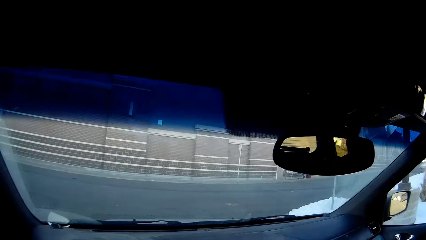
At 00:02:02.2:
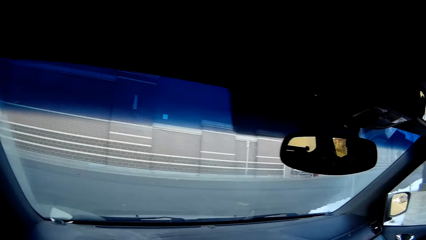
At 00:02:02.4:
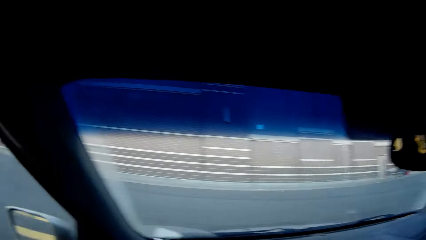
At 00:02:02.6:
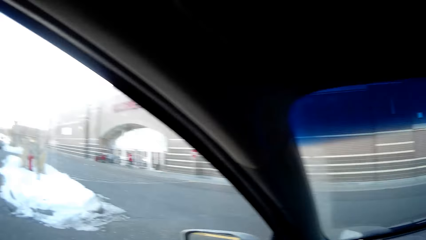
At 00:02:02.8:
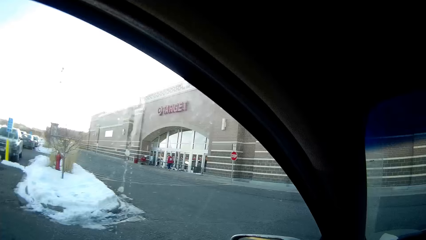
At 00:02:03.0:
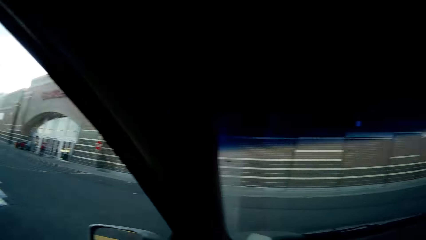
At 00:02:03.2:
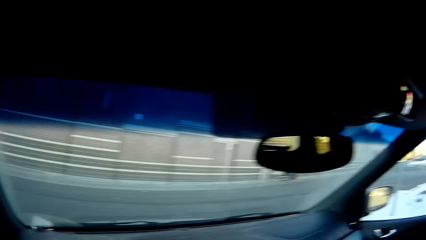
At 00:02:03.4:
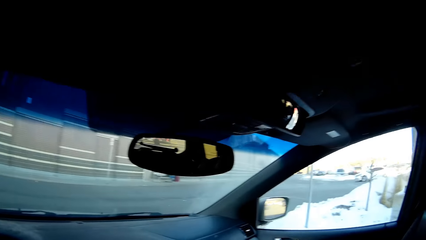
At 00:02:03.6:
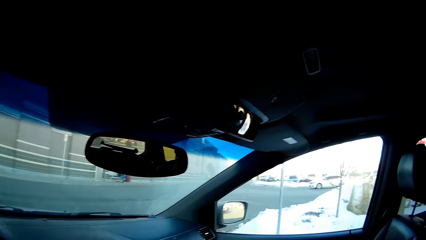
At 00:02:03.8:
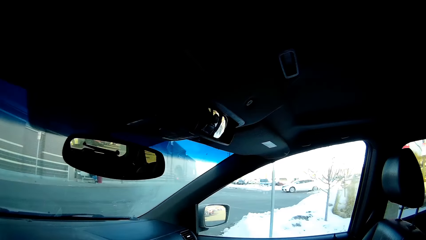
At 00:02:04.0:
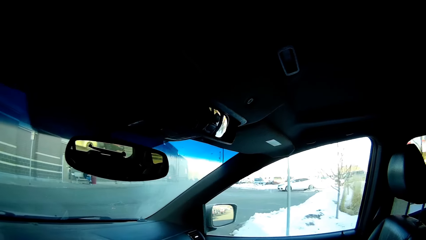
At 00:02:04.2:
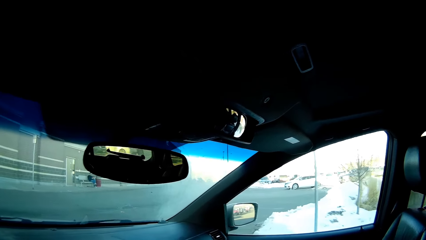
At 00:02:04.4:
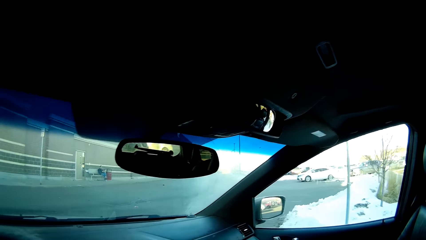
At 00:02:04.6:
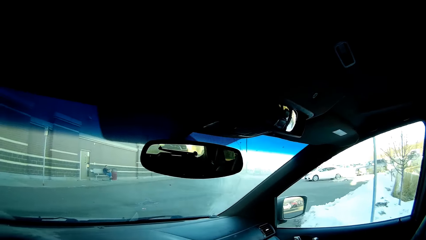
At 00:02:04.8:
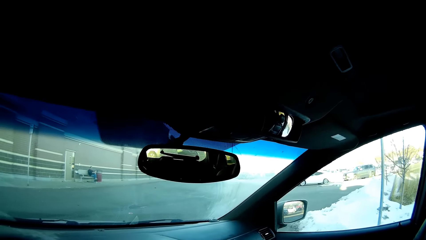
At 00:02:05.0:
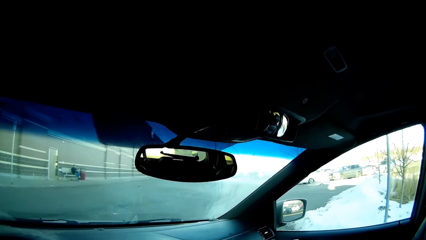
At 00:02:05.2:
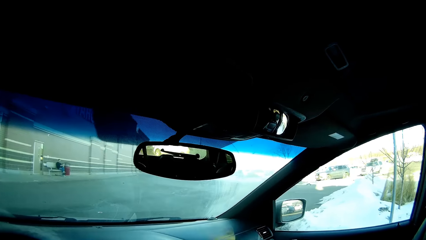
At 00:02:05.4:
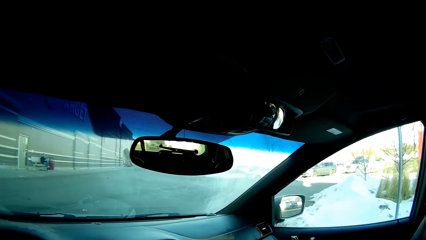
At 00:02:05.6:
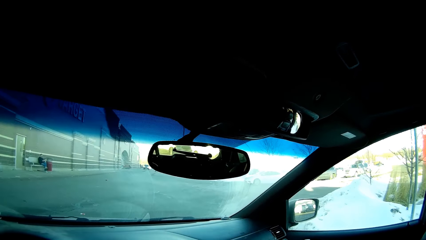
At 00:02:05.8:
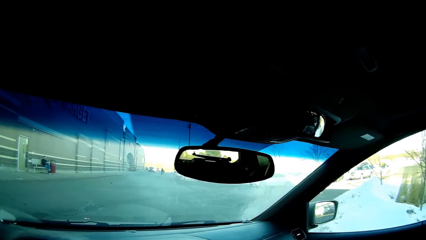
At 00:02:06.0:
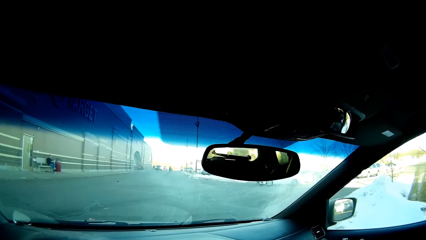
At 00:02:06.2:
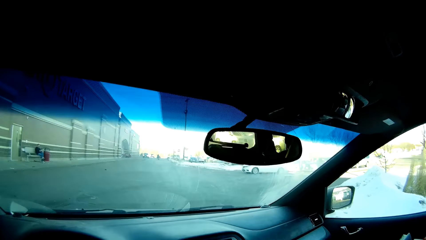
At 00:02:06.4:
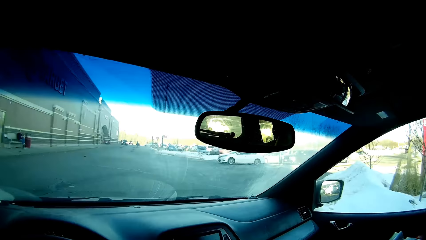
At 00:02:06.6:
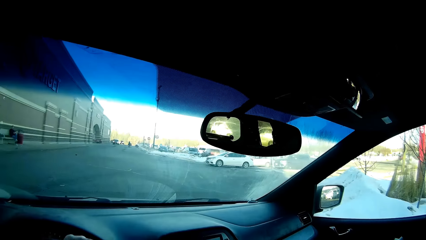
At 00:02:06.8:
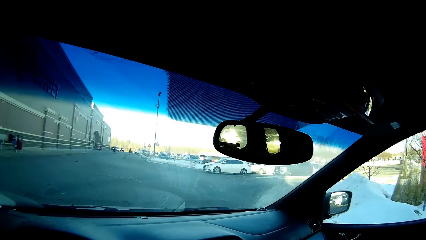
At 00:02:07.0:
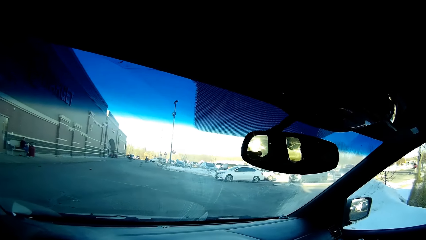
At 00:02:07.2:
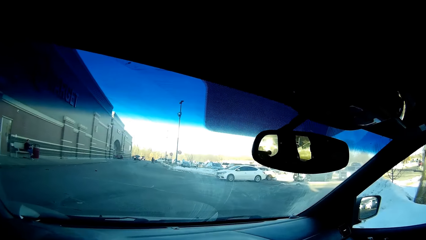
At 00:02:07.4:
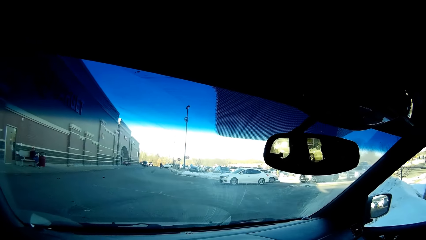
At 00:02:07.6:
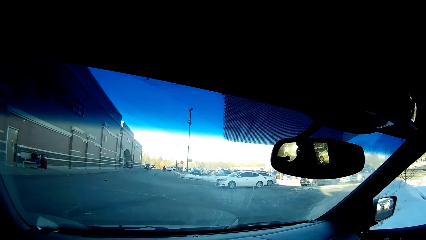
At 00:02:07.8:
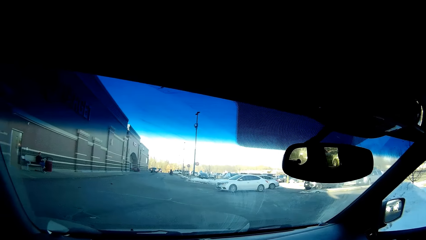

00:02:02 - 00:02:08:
The camera wearer drives.

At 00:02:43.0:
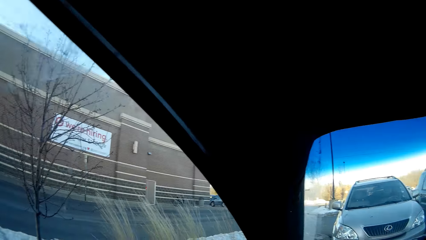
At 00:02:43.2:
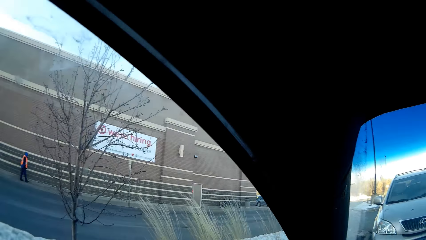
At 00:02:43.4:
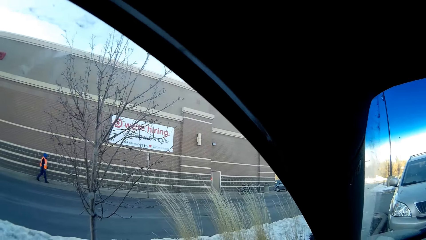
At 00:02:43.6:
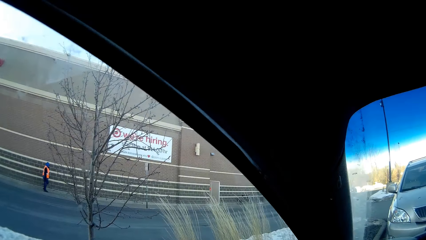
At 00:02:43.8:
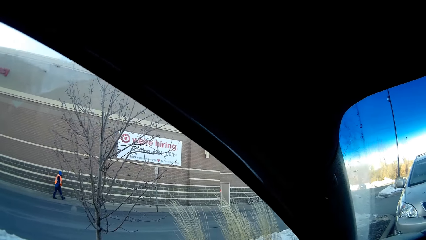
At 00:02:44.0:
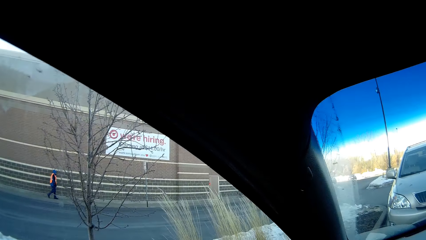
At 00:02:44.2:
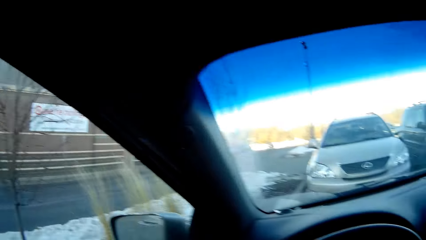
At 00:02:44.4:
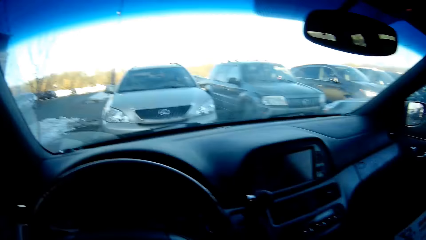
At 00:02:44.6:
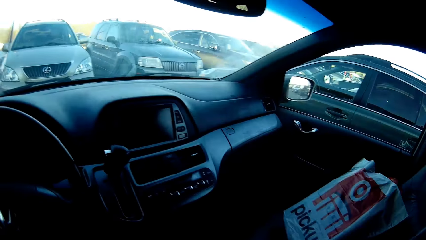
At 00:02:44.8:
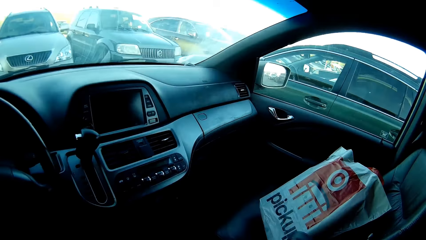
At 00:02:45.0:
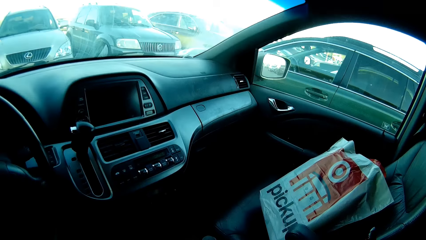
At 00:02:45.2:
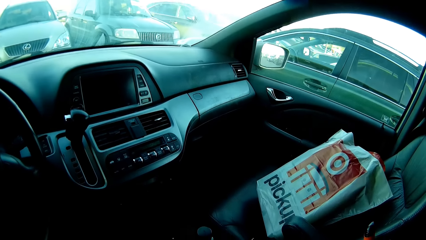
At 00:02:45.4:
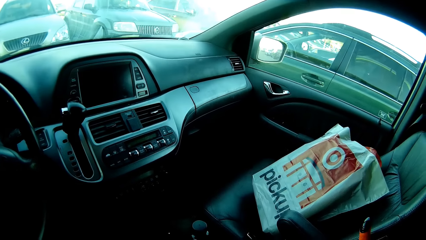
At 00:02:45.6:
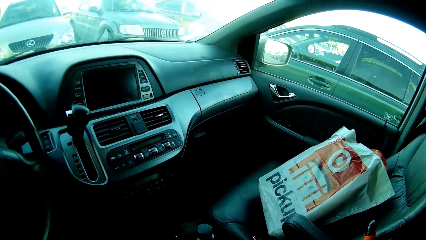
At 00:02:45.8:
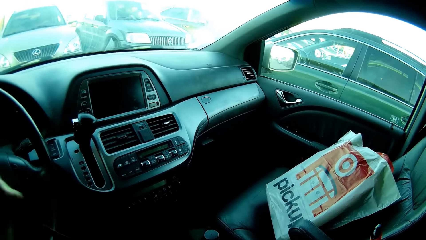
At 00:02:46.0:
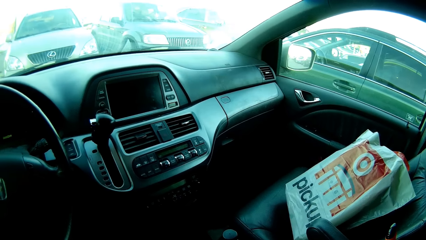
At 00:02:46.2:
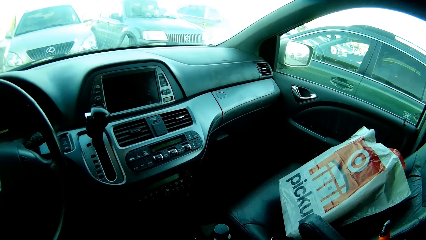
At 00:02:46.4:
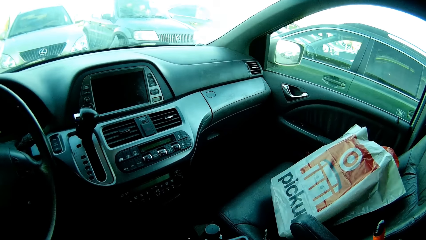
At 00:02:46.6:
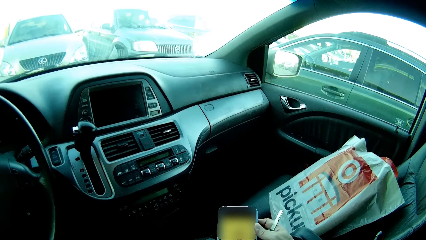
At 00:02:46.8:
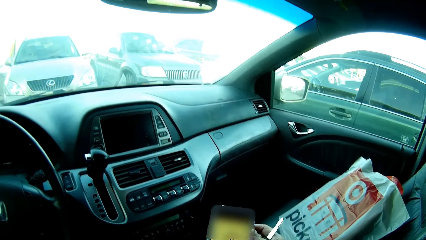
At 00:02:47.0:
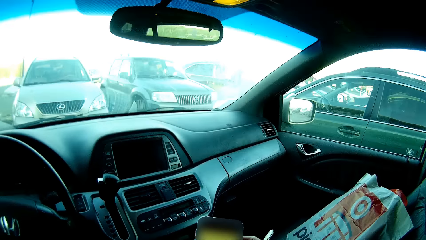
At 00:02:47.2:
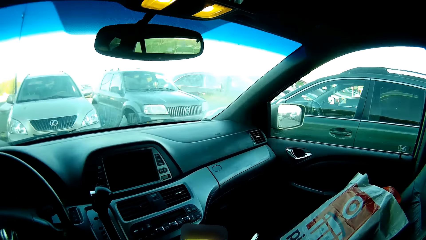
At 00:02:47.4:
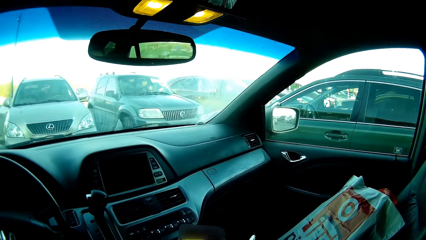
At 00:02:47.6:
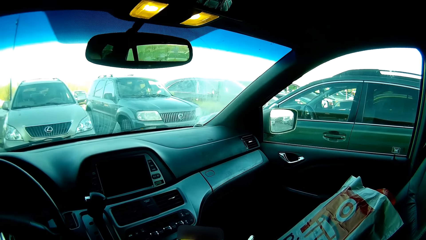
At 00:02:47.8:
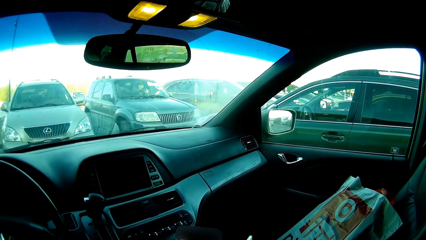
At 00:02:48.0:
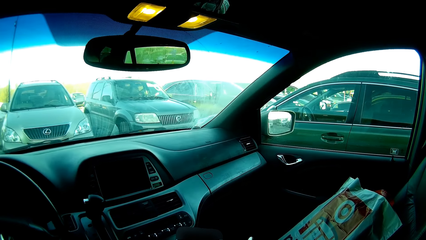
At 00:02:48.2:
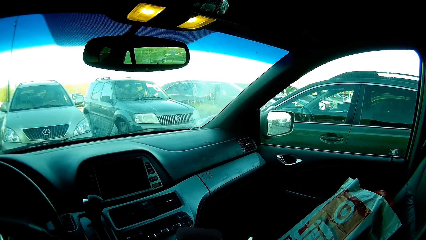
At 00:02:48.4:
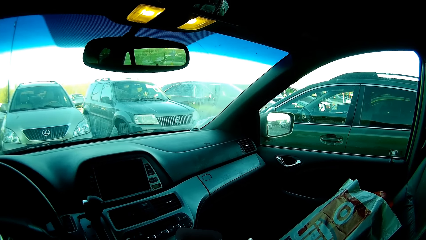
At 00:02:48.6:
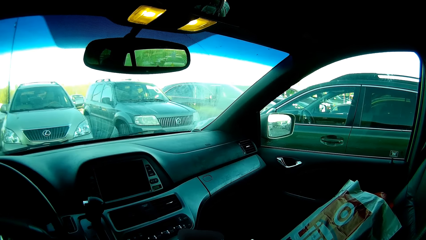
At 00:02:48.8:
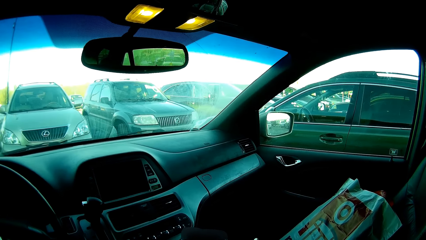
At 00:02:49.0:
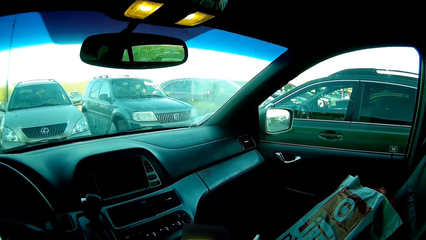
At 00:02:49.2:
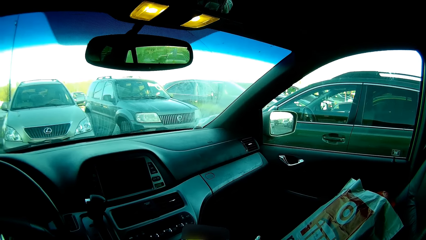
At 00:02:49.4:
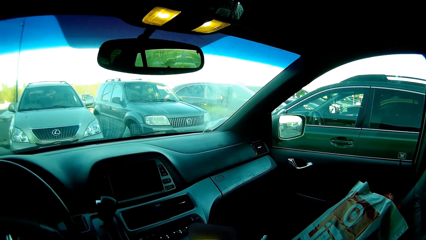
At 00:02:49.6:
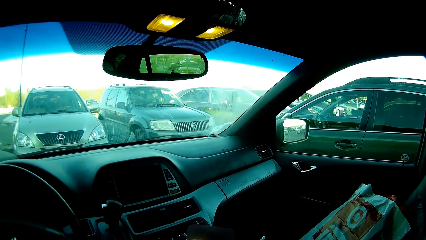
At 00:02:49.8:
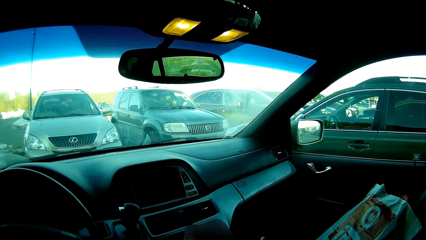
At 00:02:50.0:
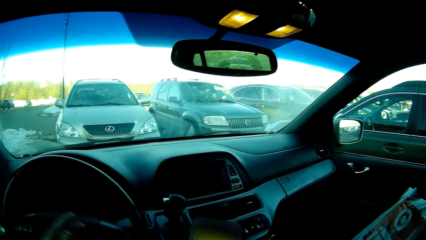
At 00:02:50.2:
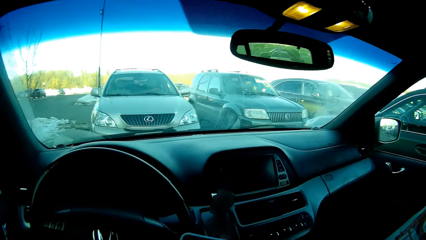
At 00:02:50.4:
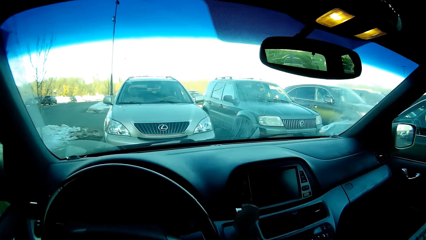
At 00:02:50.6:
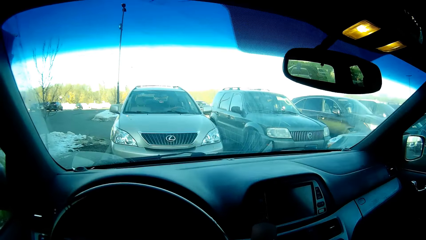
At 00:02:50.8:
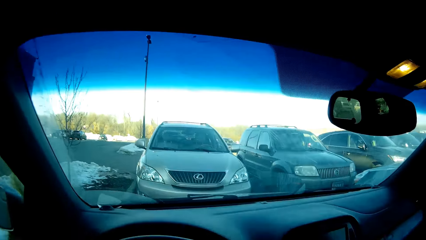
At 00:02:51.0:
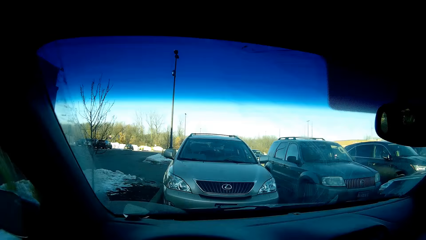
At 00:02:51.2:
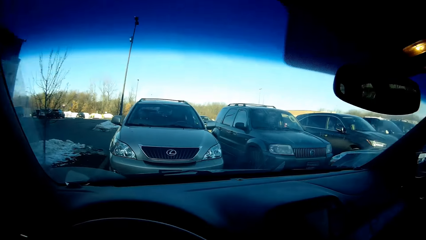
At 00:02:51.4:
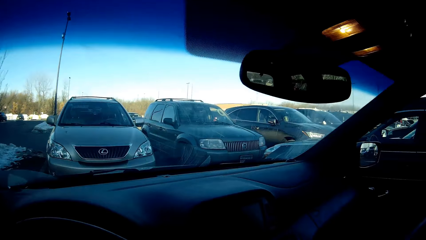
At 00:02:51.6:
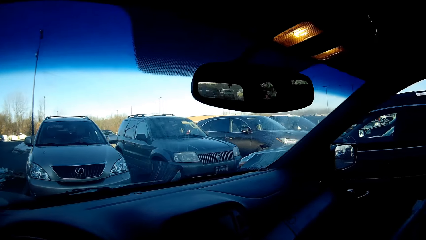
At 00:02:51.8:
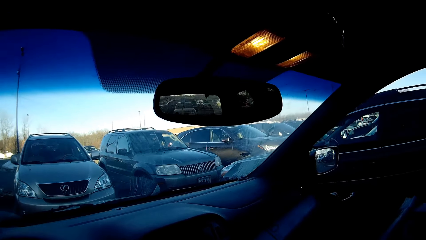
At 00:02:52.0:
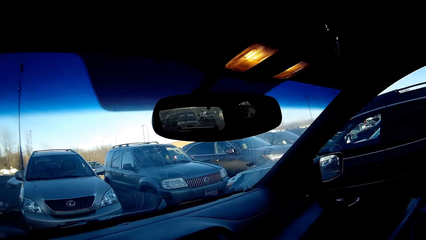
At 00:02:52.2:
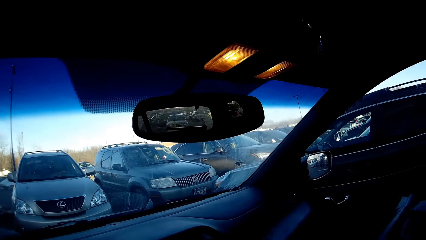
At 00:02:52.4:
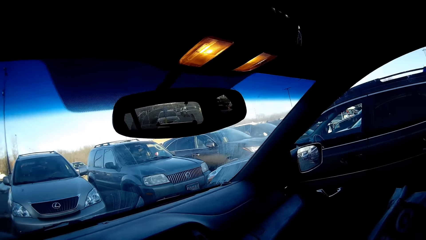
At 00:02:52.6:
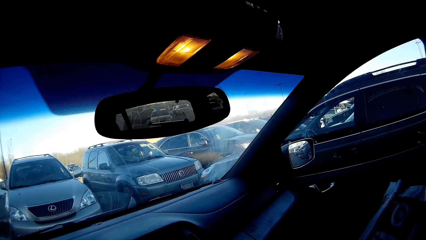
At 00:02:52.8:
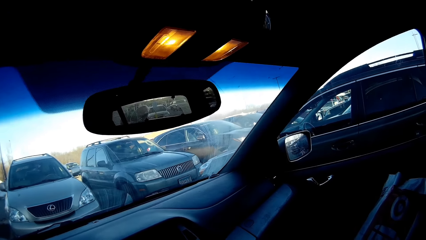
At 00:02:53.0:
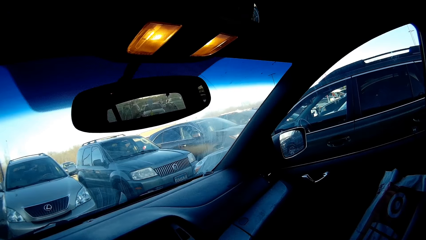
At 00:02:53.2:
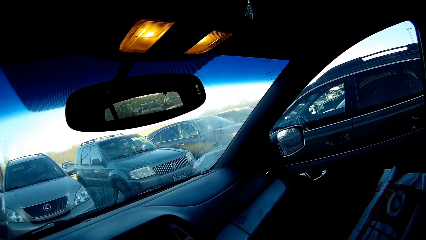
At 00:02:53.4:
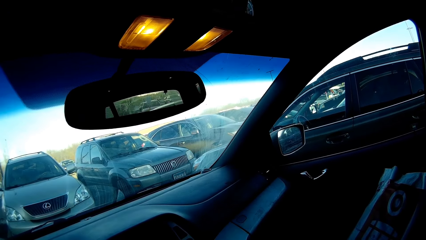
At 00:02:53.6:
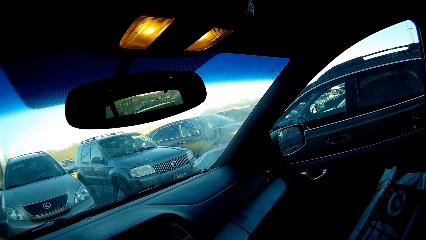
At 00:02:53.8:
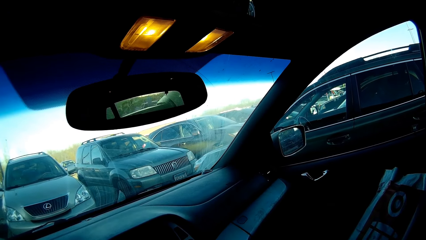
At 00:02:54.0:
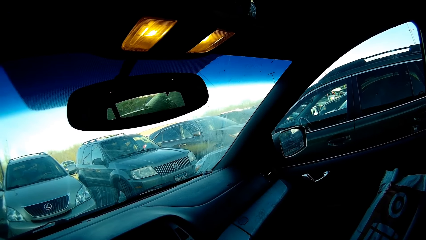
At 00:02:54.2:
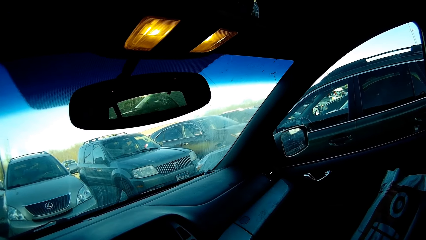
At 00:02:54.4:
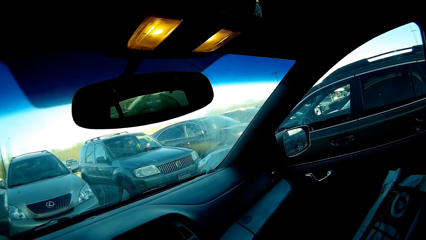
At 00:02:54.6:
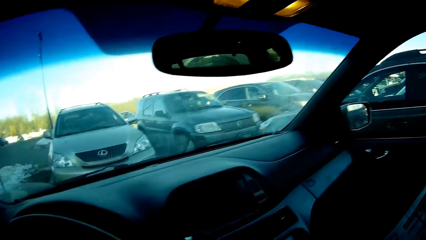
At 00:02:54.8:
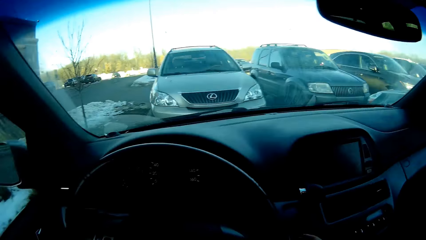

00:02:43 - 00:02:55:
The camera wearer stops driving. He looks at the shopping bag, moves his hand and looks at the phone. He takes his phone. He looks through the windscreen.
